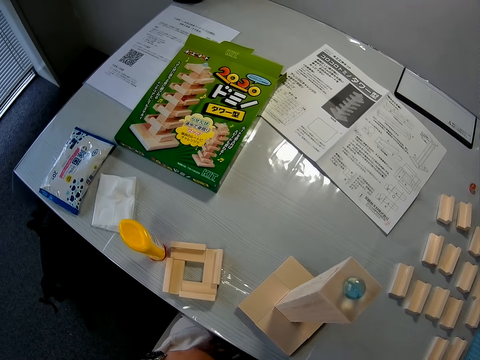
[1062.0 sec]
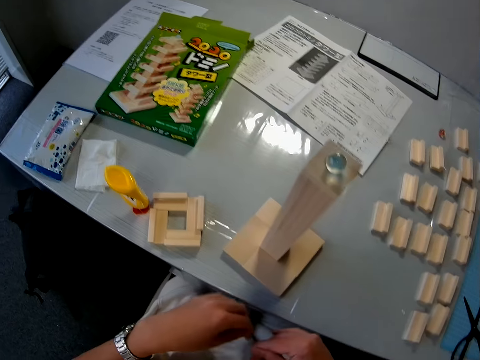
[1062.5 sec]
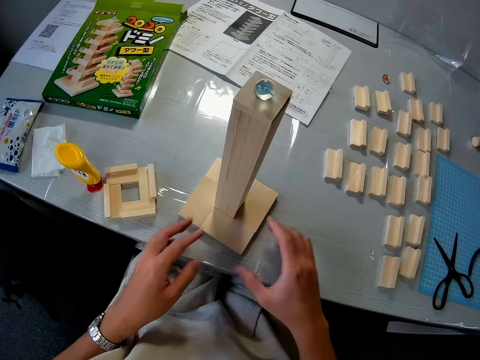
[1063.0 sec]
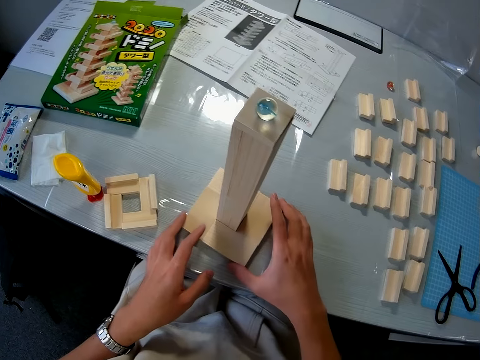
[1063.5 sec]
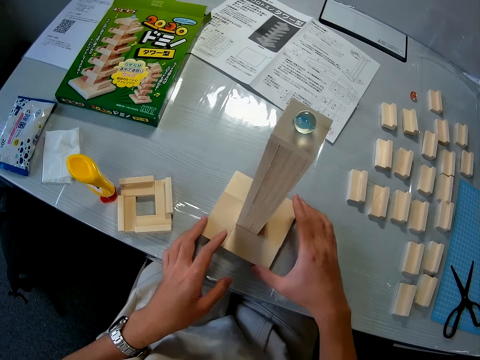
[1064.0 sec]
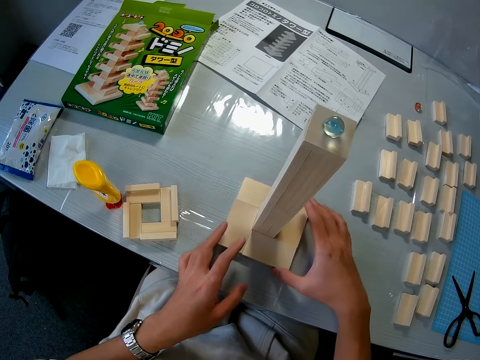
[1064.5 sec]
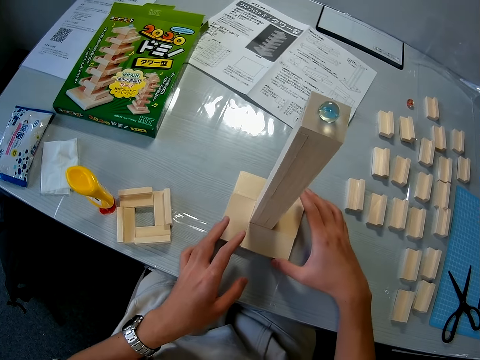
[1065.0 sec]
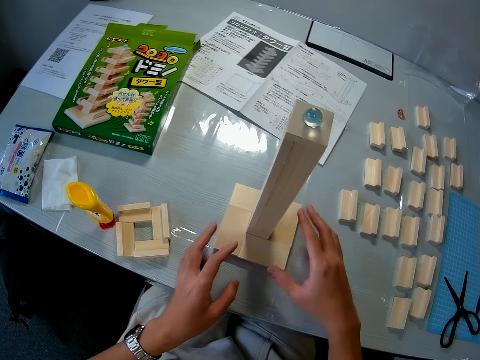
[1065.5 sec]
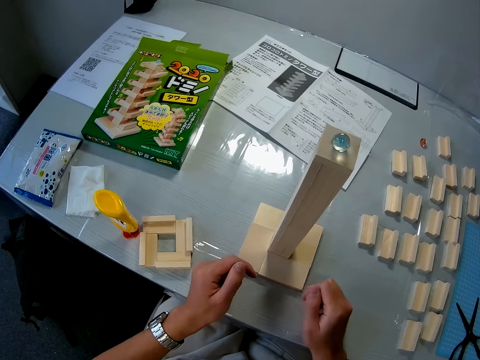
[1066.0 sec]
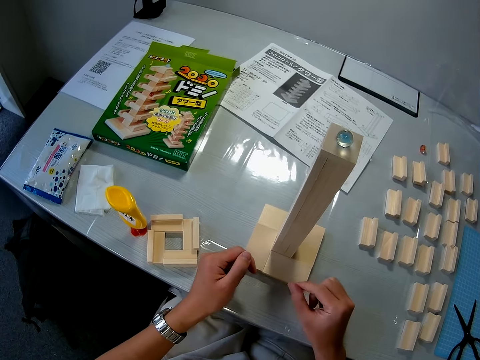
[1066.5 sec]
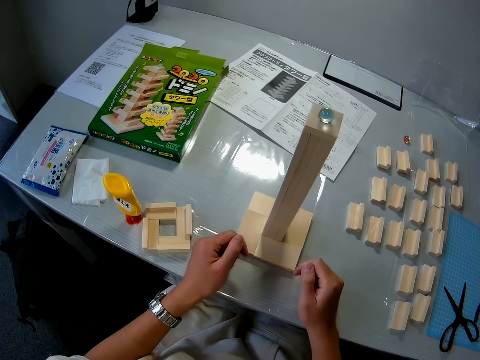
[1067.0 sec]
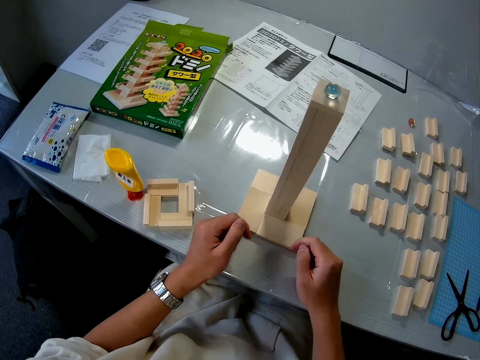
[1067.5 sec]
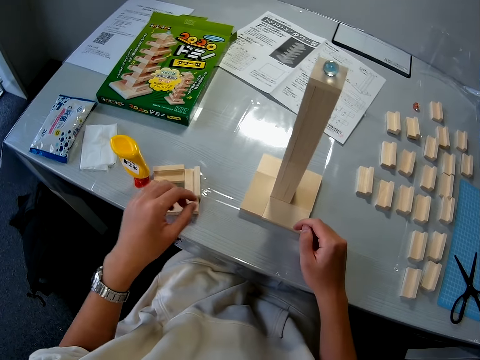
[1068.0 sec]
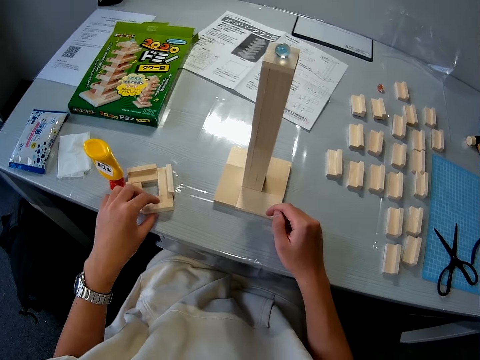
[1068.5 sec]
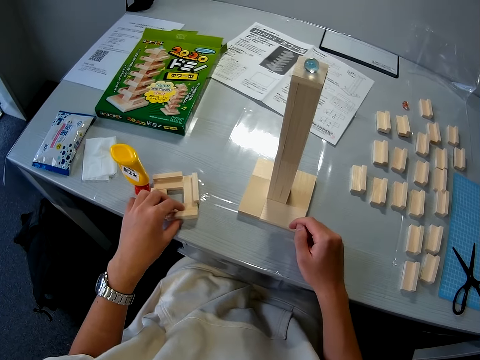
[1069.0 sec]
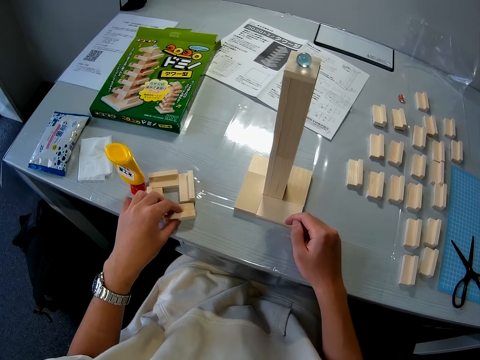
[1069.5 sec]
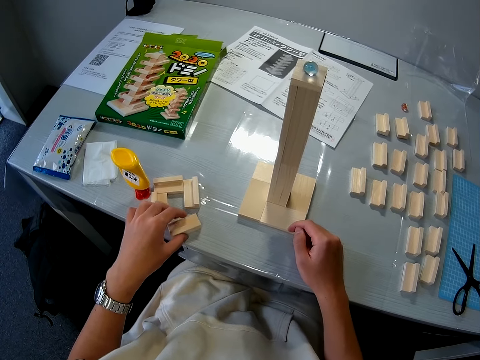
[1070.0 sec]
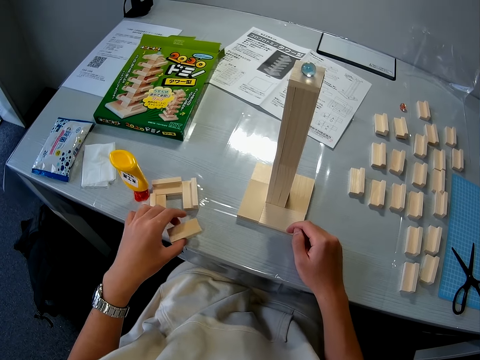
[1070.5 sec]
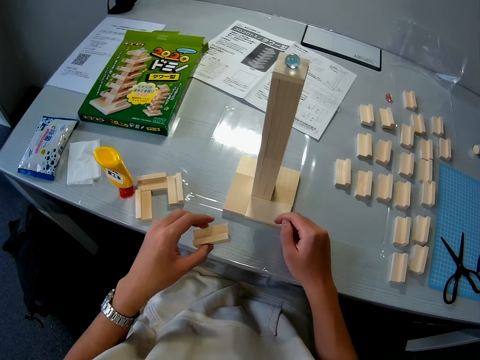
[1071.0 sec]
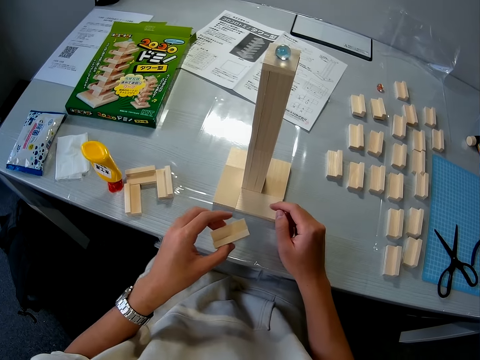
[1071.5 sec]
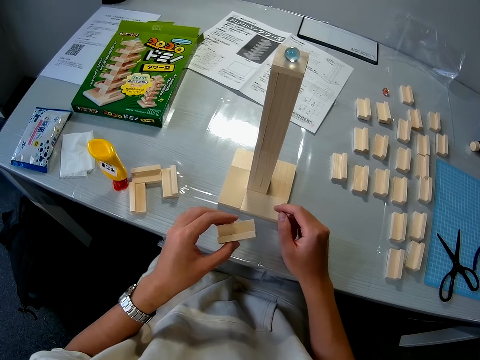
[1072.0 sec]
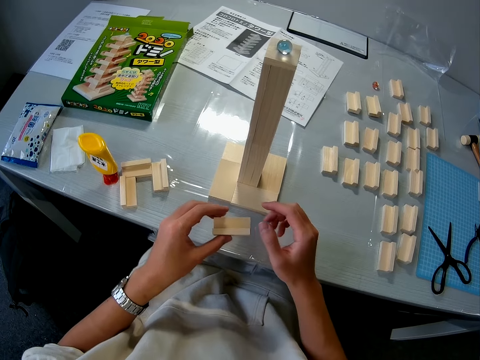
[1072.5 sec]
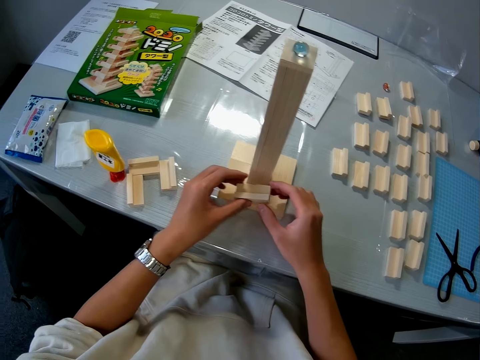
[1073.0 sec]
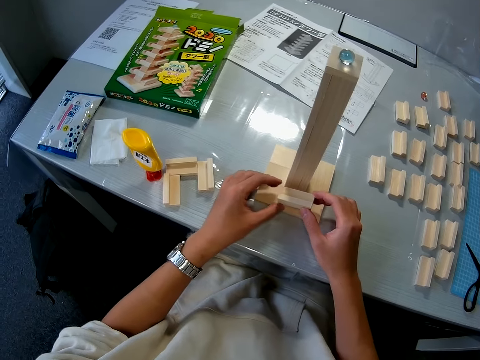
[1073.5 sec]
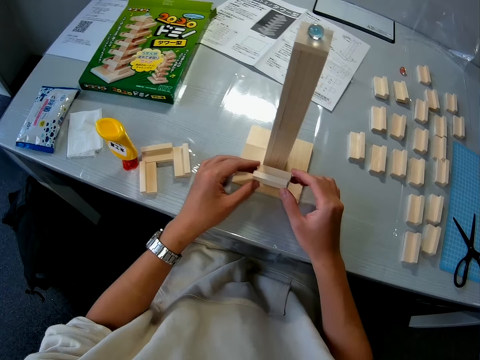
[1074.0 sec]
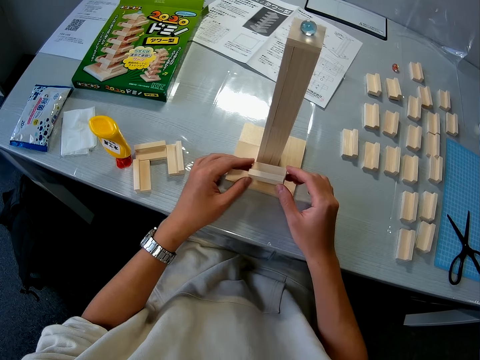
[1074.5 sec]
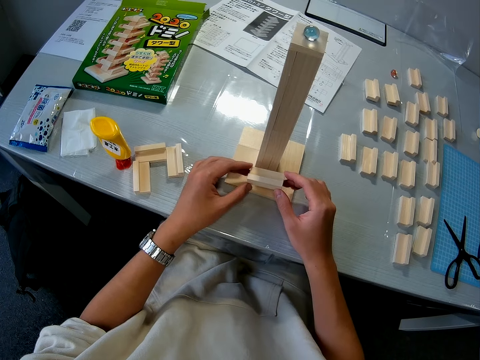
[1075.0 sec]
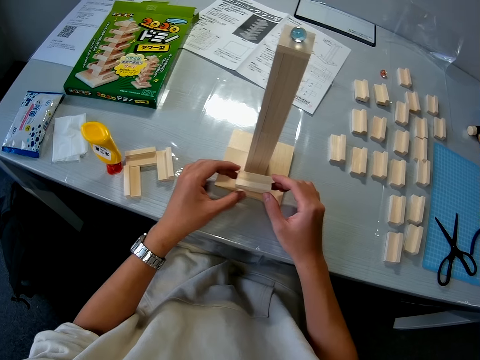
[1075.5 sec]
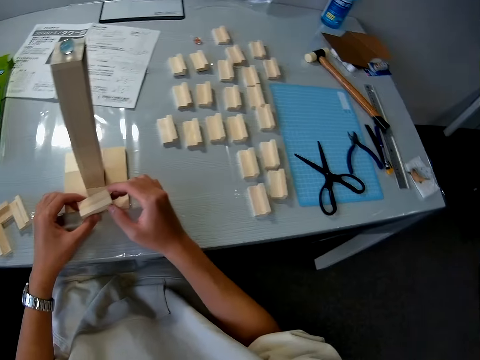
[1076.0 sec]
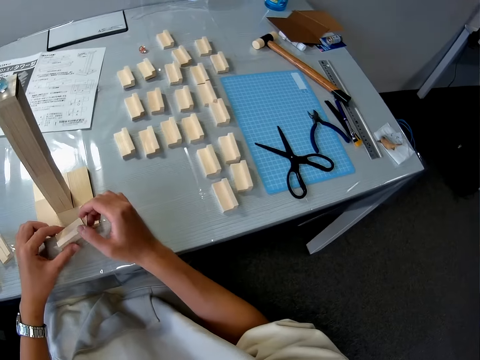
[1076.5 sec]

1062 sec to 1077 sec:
The camera wearer moves the wooden craft or tower. They pick up a piece of wood craft. They adjust the wood on the table. They place the wood near the wooden tower. They attach the piece of wood to the wooden craft.

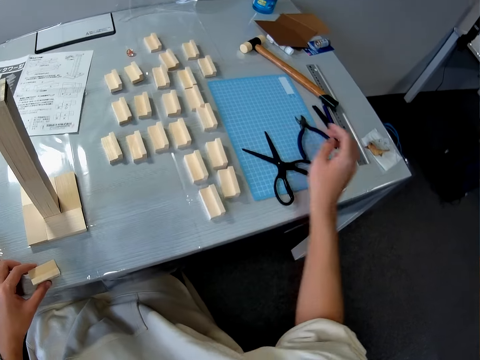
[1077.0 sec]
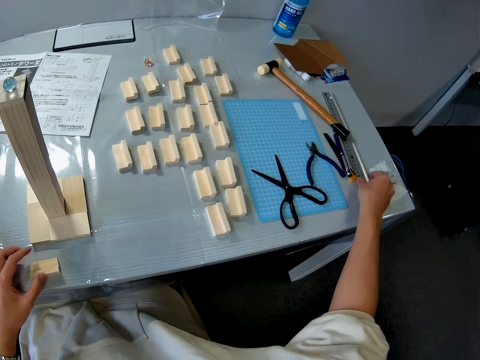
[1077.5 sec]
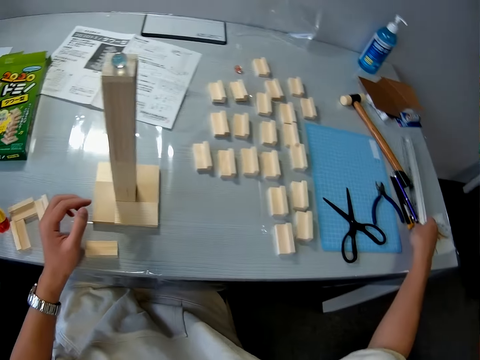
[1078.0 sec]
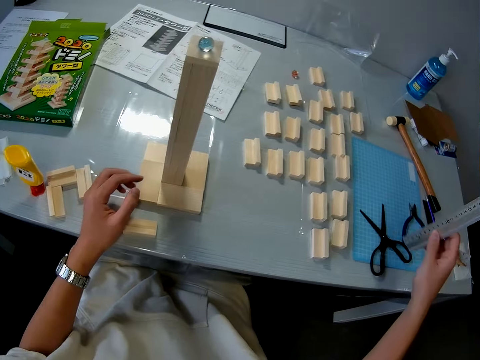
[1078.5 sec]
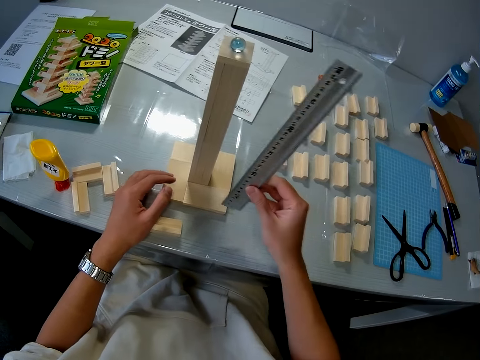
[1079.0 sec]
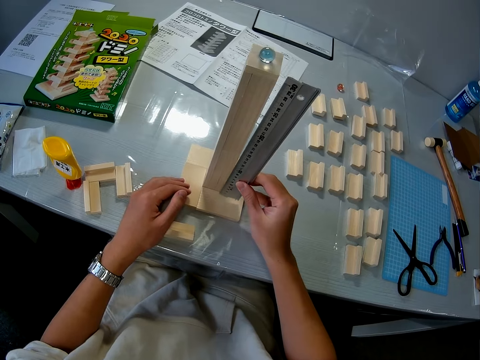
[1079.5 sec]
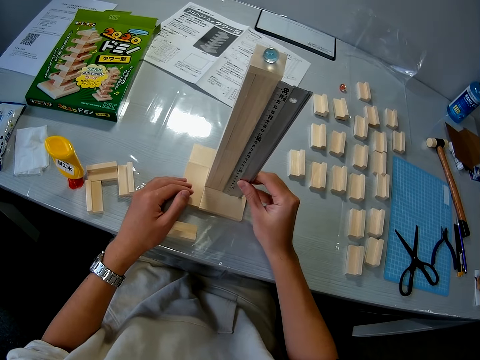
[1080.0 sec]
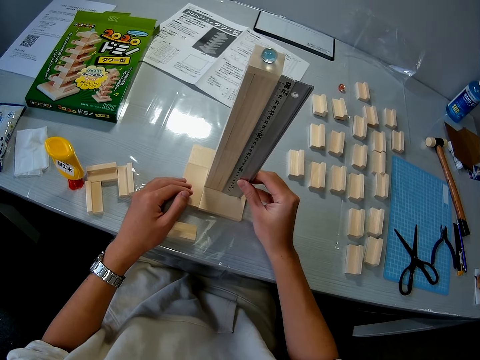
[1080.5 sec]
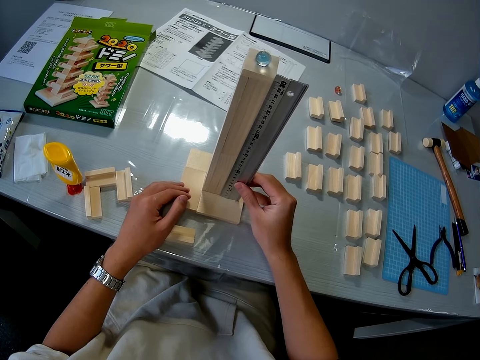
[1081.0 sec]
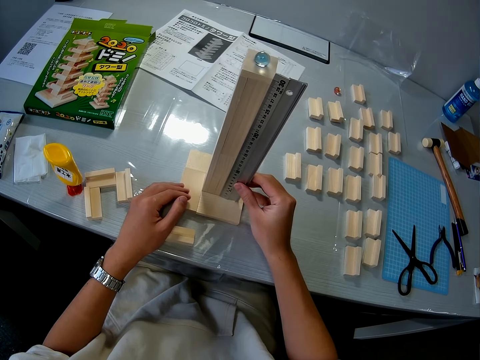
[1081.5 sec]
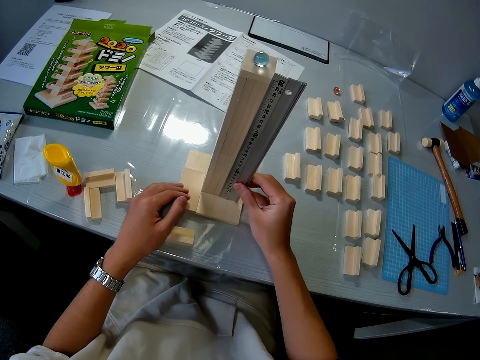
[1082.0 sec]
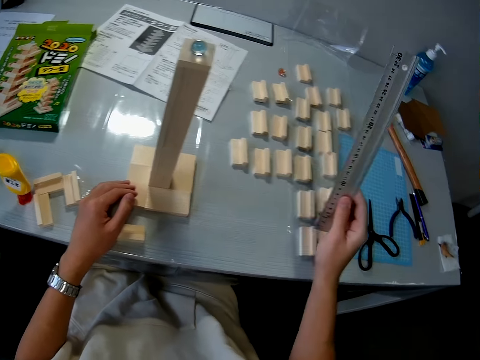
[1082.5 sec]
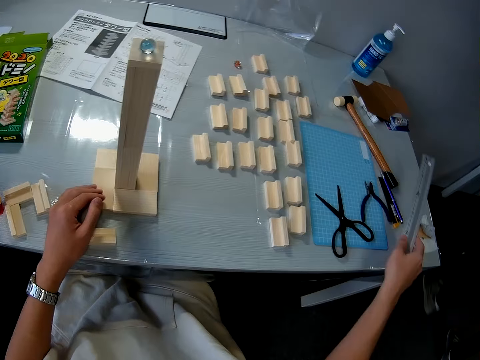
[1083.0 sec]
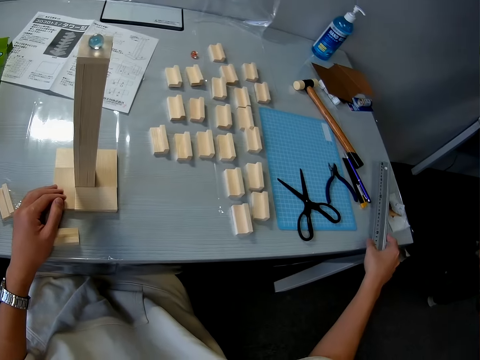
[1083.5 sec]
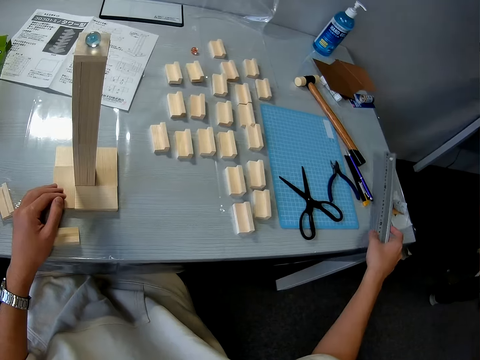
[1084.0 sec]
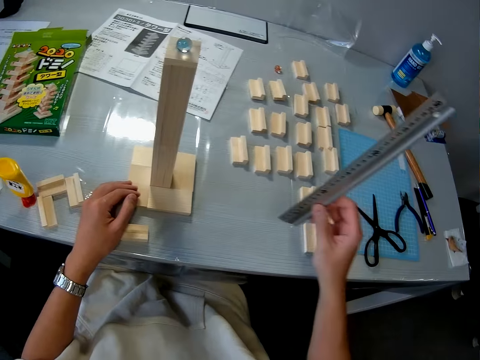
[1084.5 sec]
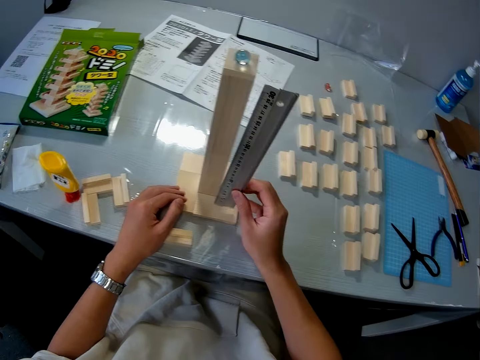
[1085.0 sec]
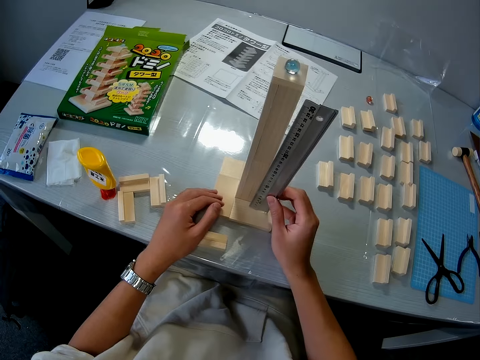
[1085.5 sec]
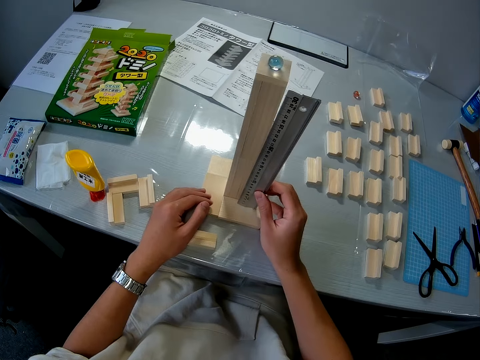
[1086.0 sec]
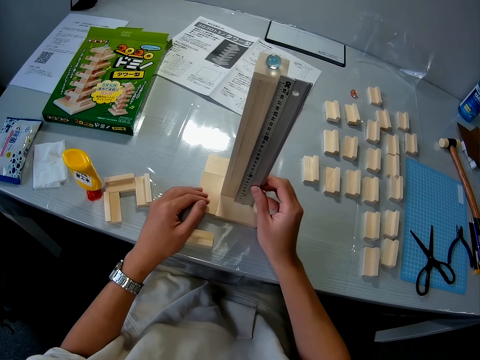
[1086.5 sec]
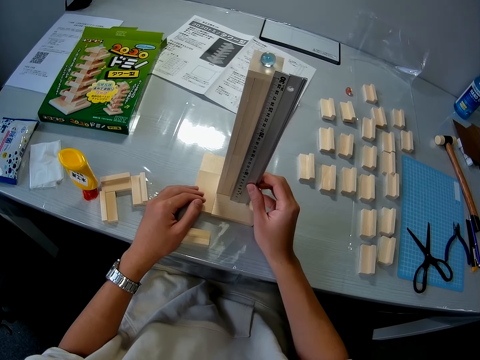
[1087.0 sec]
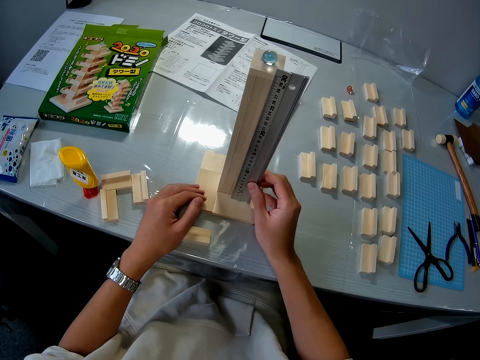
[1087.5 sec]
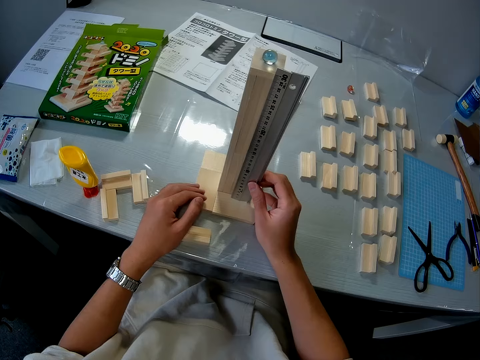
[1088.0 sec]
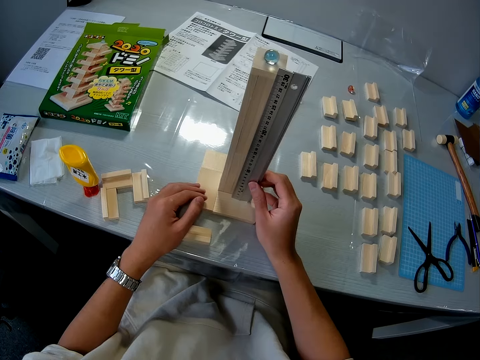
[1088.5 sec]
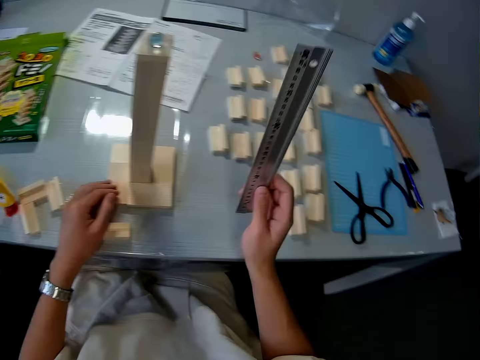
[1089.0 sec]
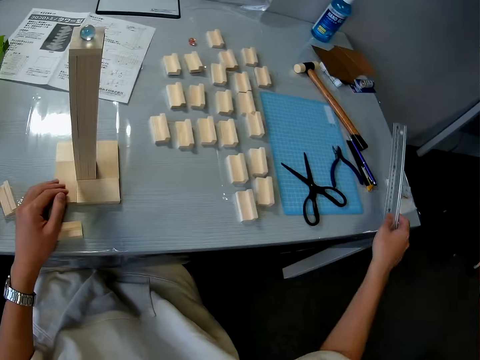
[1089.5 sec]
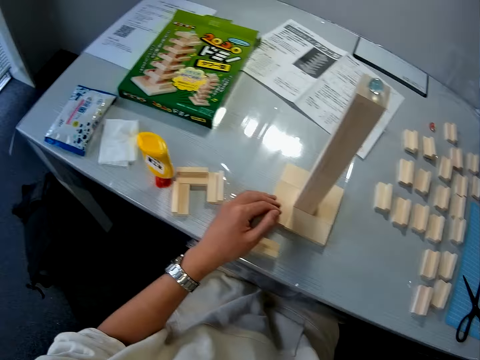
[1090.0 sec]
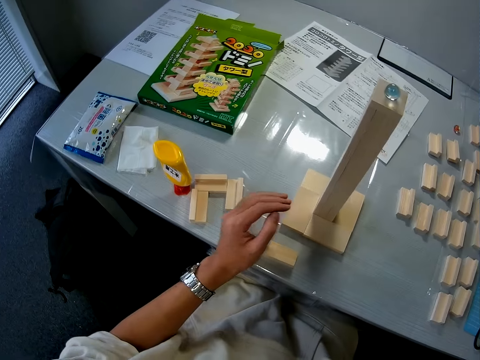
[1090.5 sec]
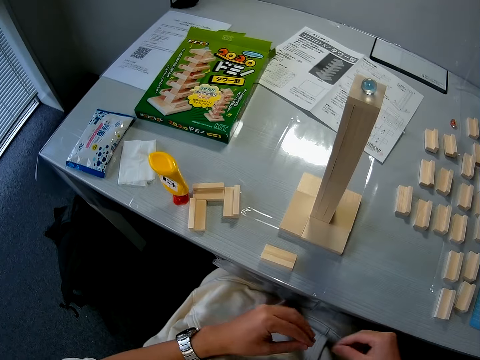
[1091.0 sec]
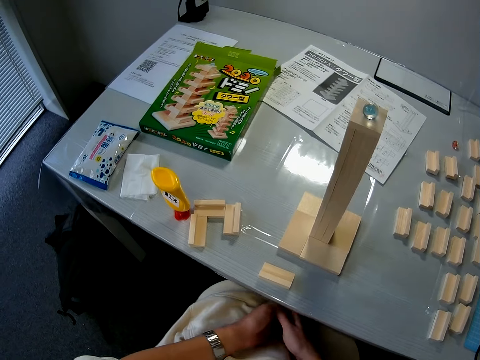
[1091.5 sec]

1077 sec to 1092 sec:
The camera wearer picks up a measurement ruler. They measure the wooden tower. They drop the ruler. They pick up the ruler. They measure the wooden tower. They put the measurement ruler on the table.
